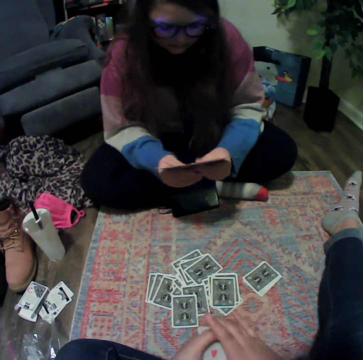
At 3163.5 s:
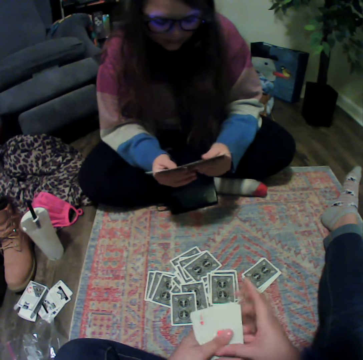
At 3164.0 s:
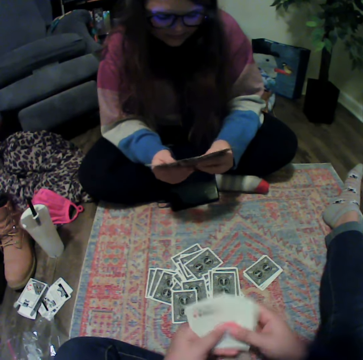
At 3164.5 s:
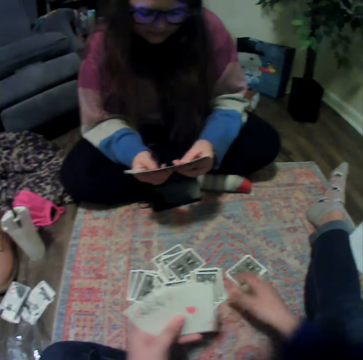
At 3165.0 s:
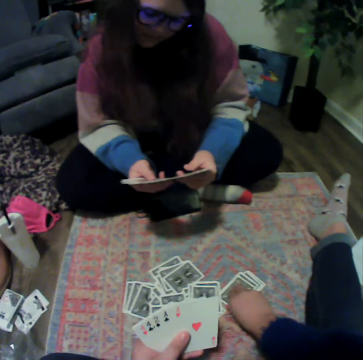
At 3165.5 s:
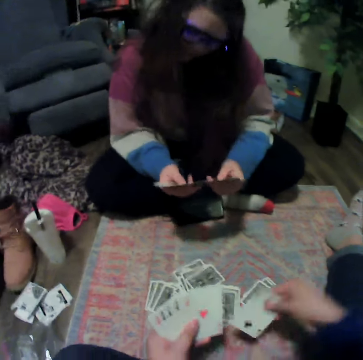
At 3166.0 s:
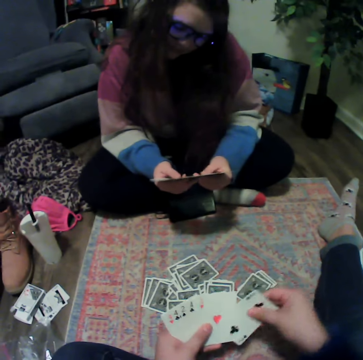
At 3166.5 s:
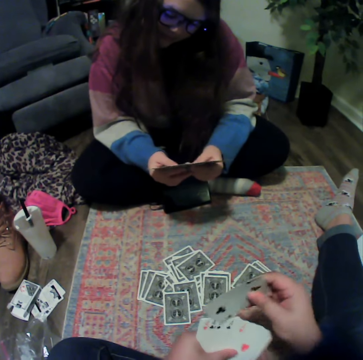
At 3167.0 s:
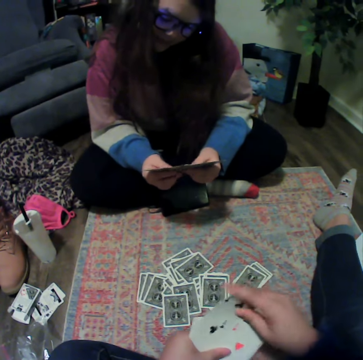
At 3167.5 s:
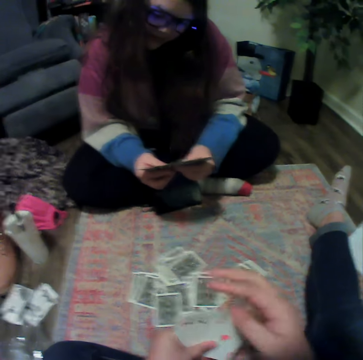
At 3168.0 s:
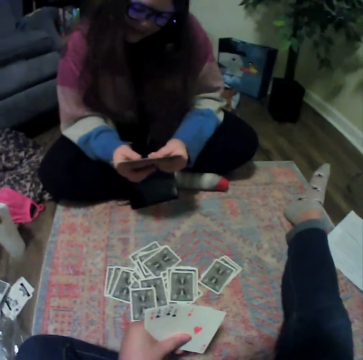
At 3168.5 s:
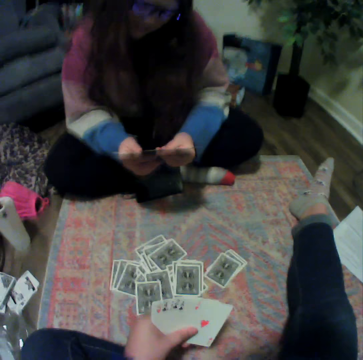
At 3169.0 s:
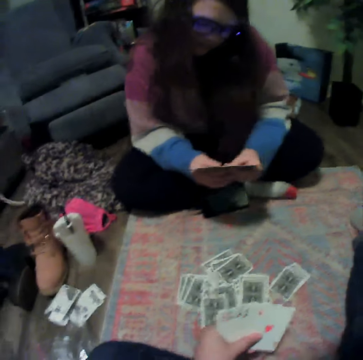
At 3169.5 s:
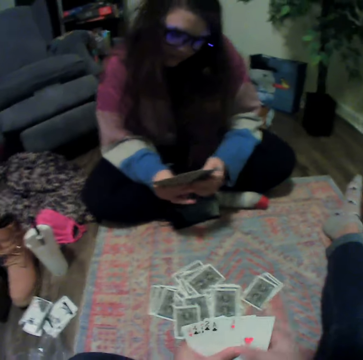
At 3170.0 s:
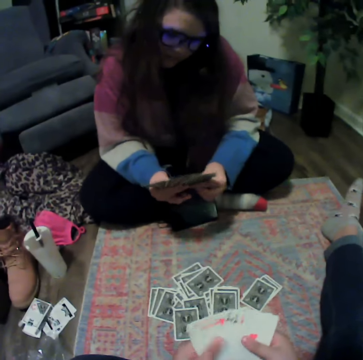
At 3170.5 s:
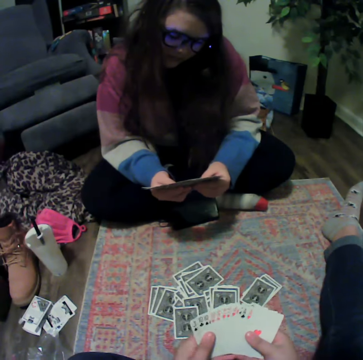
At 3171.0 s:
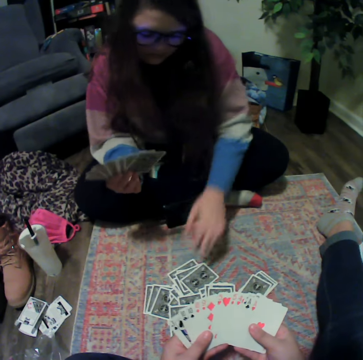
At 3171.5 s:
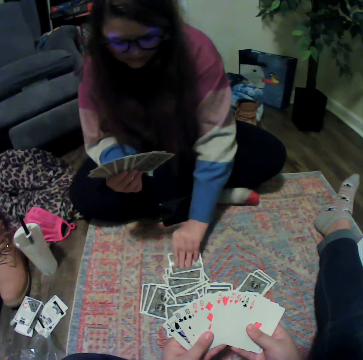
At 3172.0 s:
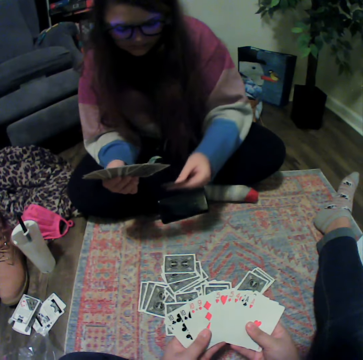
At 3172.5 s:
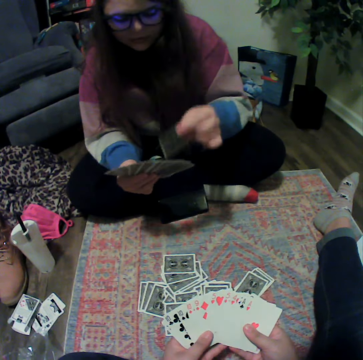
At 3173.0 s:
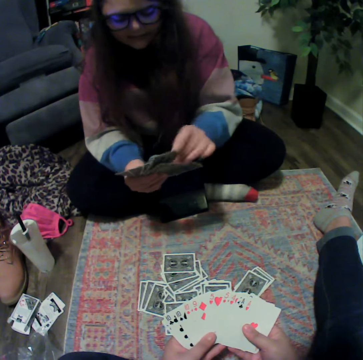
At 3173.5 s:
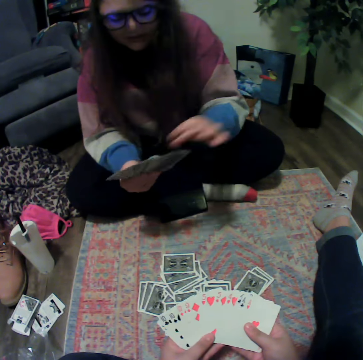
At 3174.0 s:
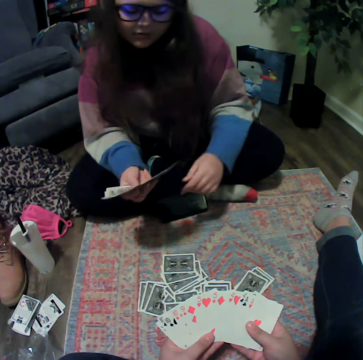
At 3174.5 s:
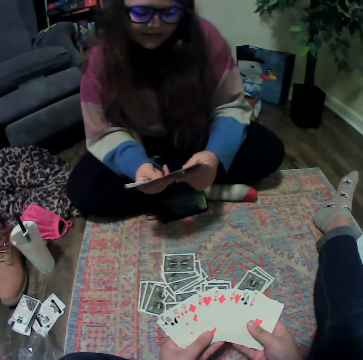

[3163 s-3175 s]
The camera wearer picks a card from the floor. They touch playing cards. A woman picks a card from the floor.

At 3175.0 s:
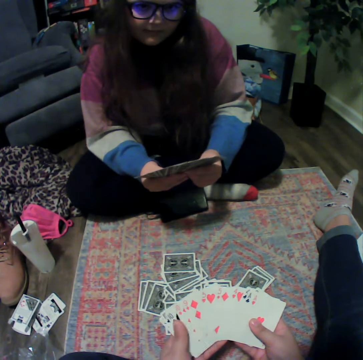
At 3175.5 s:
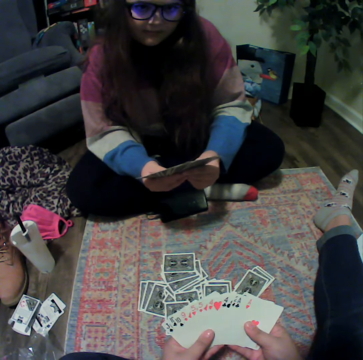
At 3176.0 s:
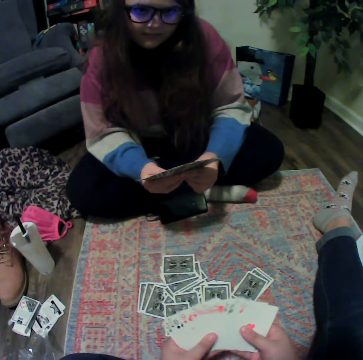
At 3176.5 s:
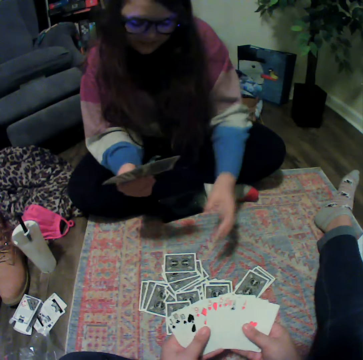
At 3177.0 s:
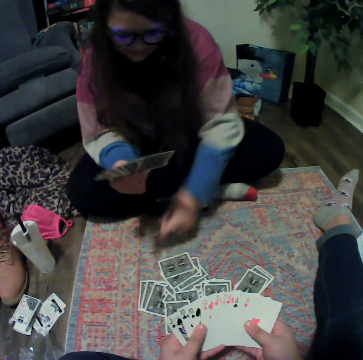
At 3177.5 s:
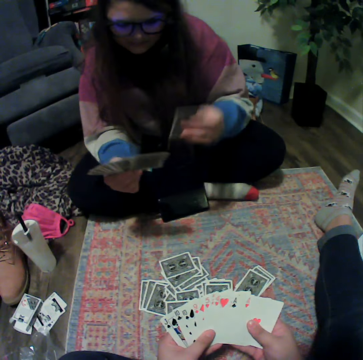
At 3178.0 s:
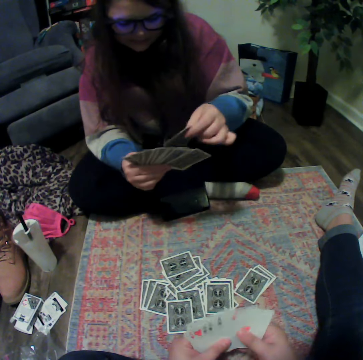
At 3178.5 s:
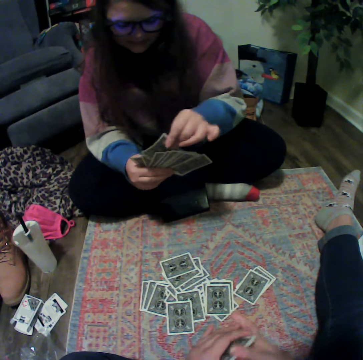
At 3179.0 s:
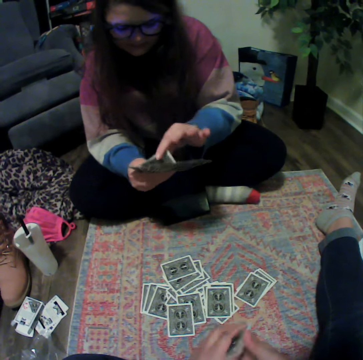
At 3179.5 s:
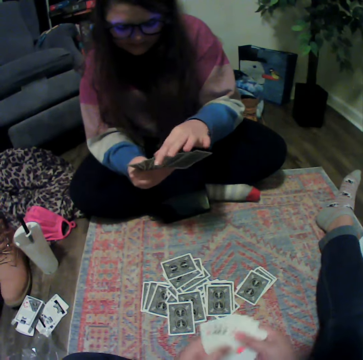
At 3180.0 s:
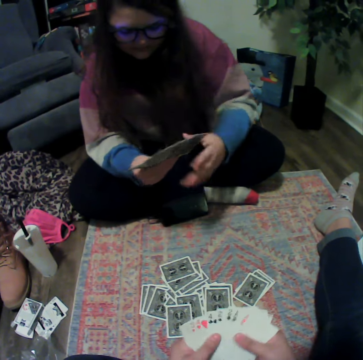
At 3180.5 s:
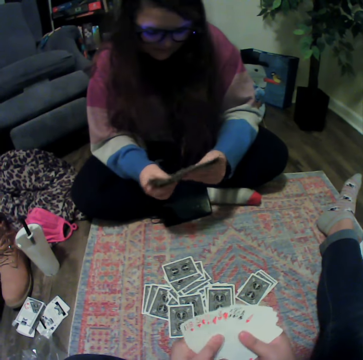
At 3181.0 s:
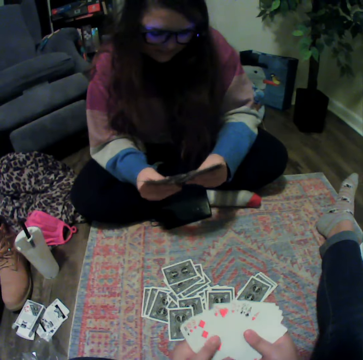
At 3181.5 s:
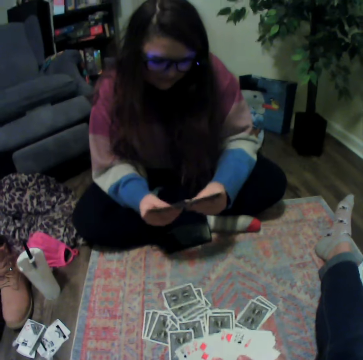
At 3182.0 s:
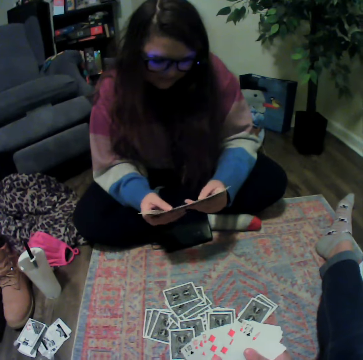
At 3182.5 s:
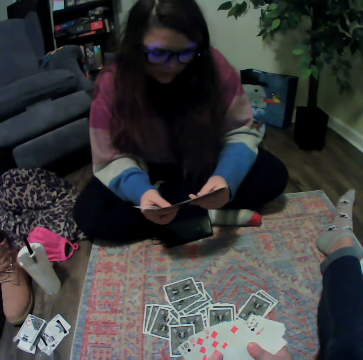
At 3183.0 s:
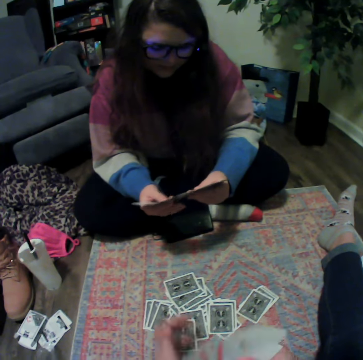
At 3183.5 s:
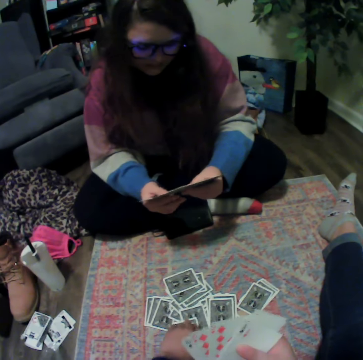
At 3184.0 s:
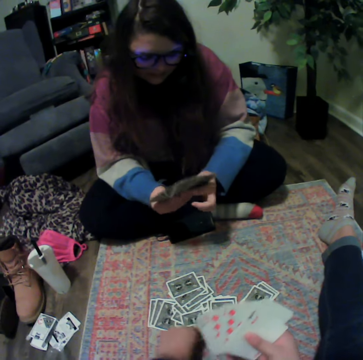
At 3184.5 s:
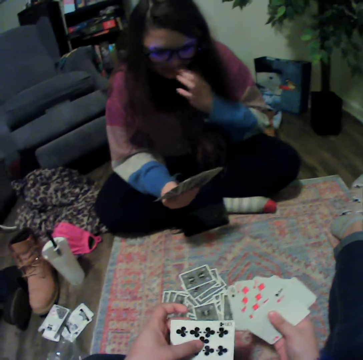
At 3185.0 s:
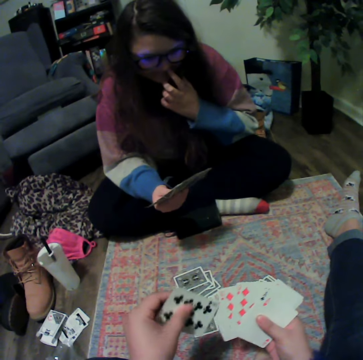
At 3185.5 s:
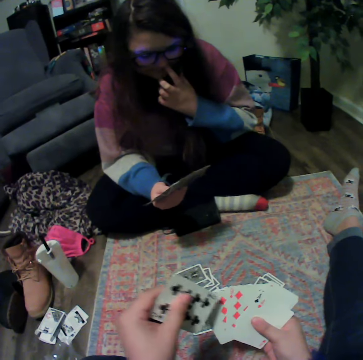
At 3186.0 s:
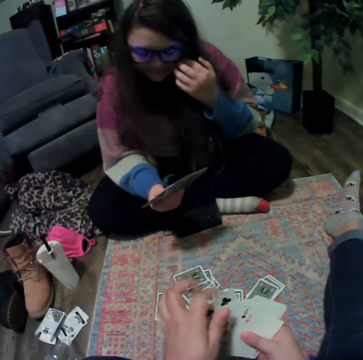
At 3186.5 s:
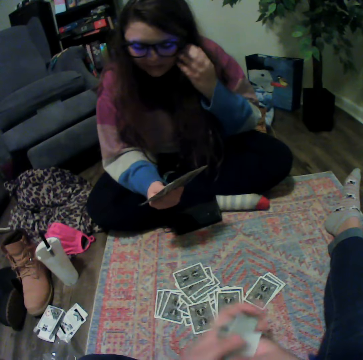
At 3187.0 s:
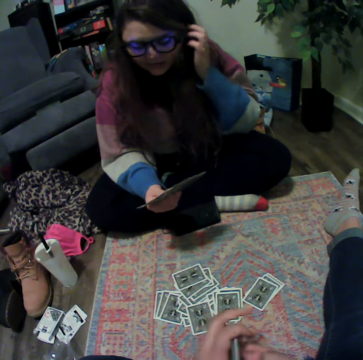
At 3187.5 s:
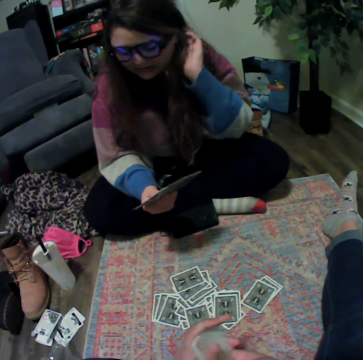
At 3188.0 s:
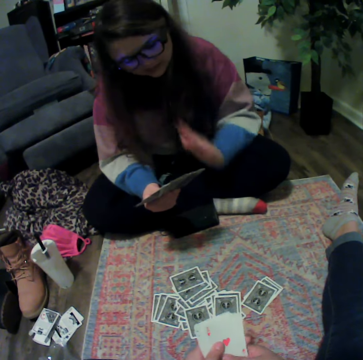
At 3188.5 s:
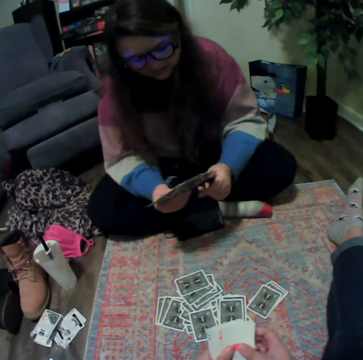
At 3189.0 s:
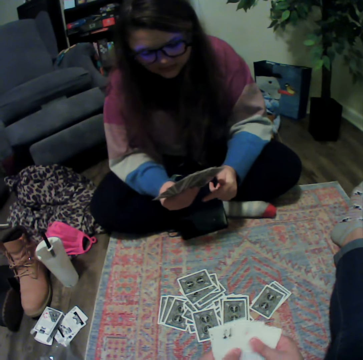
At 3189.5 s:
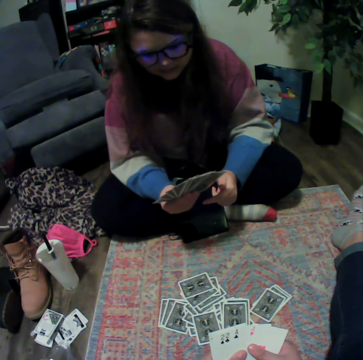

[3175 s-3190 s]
A woman picks a card from the floor. The camera wearer picks a card from the floor. They touch playing cards.

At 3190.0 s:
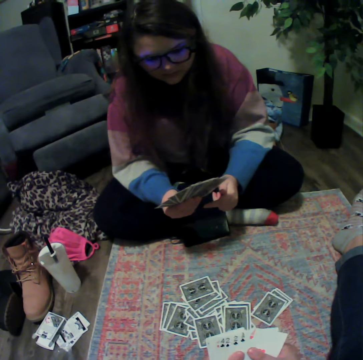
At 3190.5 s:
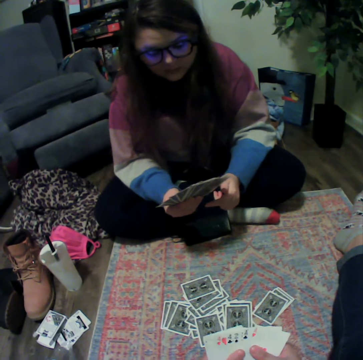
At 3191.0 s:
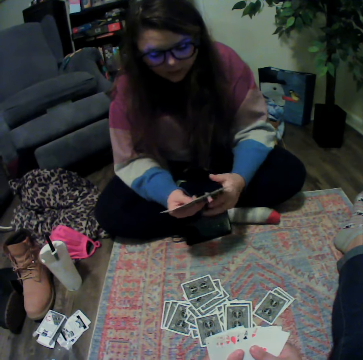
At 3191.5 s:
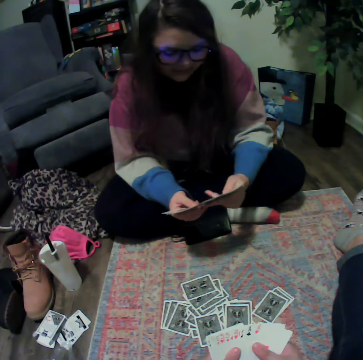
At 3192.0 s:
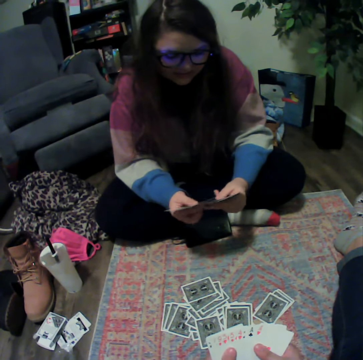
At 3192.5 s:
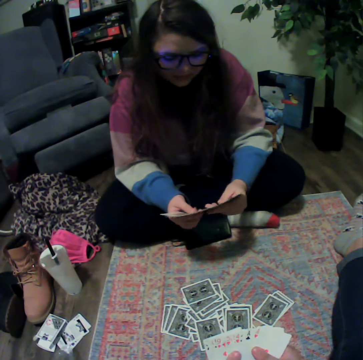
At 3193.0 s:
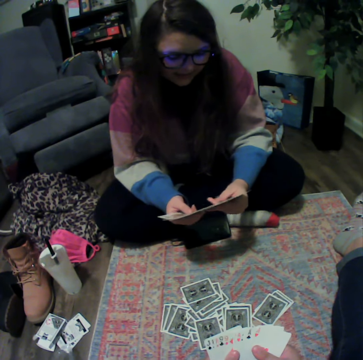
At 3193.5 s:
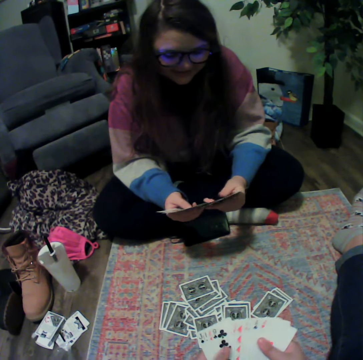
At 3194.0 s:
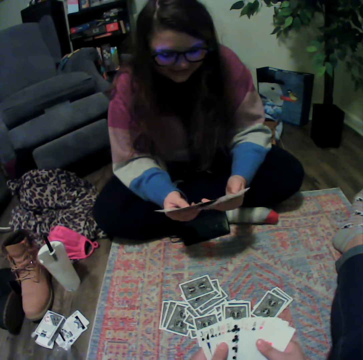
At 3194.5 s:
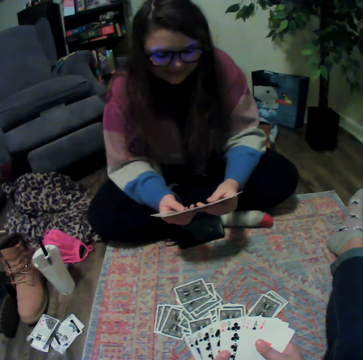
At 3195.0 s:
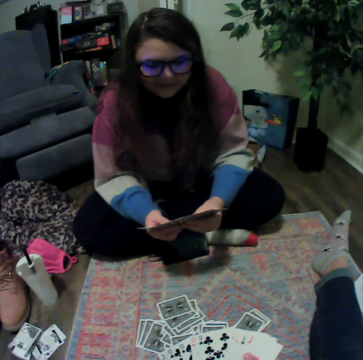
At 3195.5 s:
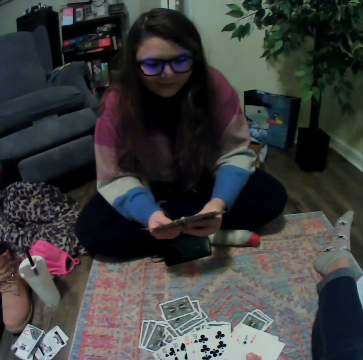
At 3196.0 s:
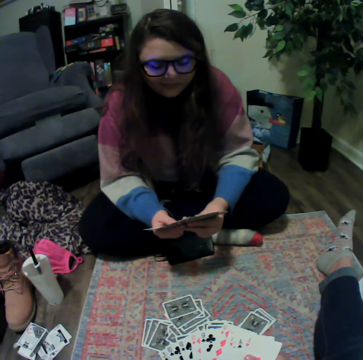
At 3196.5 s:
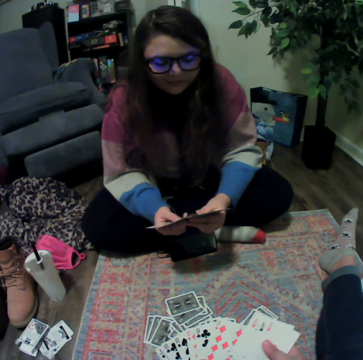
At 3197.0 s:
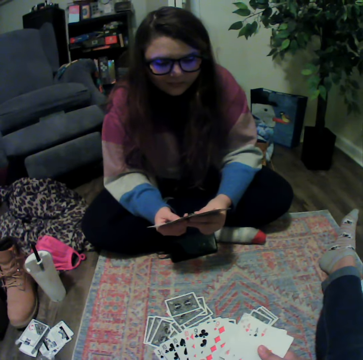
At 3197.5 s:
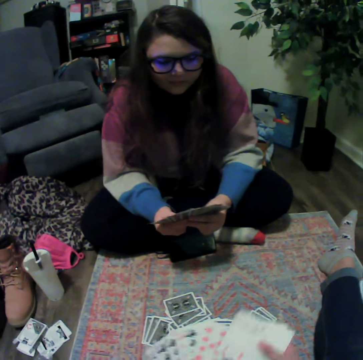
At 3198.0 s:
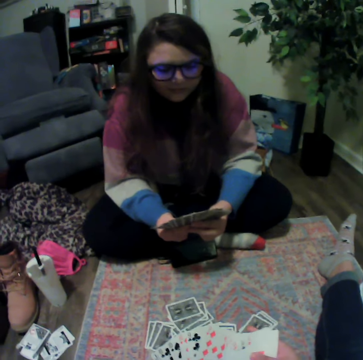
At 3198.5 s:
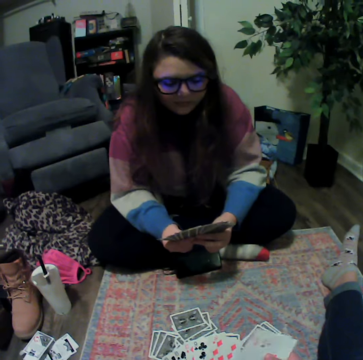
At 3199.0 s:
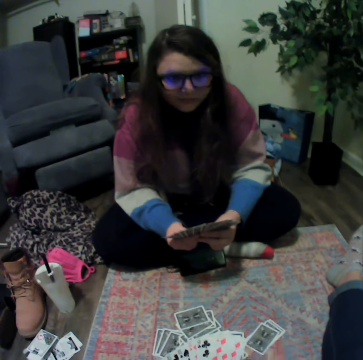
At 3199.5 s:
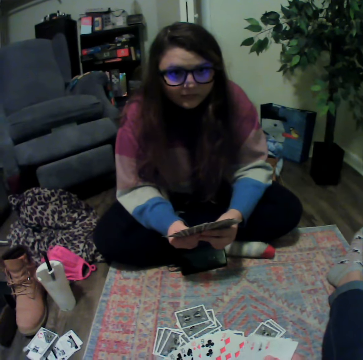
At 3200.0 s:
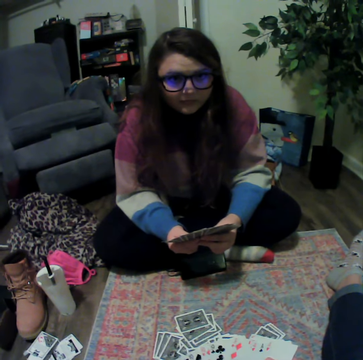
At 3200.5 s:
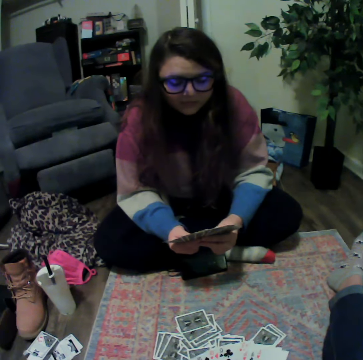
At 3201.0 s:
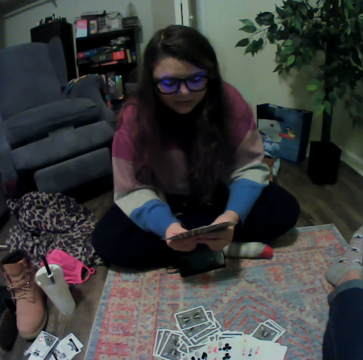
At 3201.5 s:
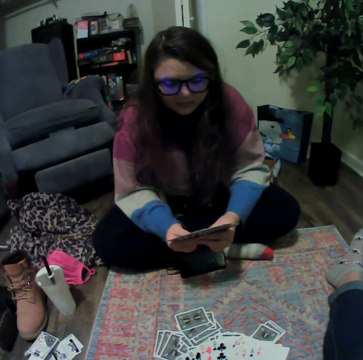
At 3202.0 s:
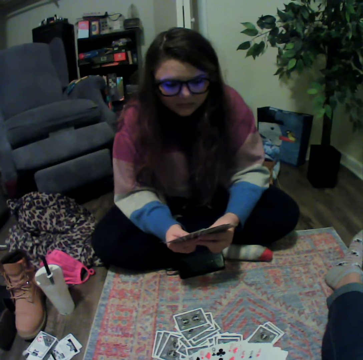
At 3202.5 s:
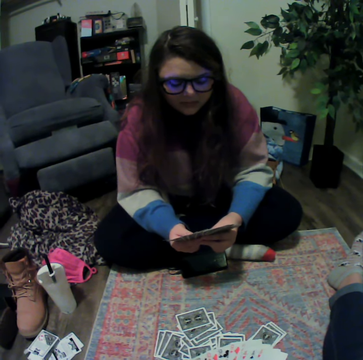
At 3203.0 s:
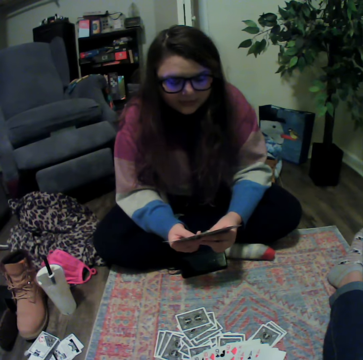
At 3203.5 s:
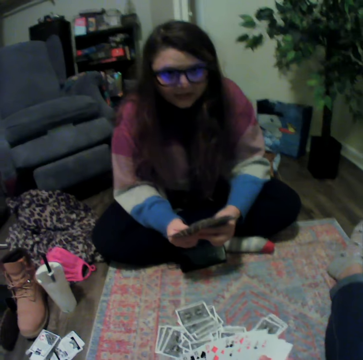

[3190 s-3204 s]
A person touches playing cards. The camera wearer touches playing cards.
